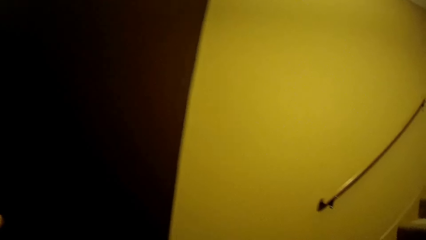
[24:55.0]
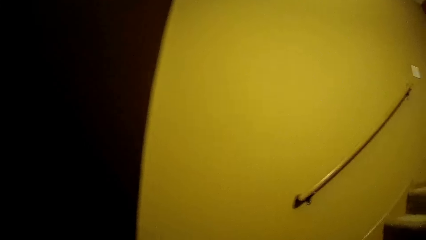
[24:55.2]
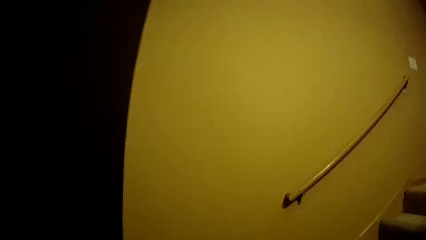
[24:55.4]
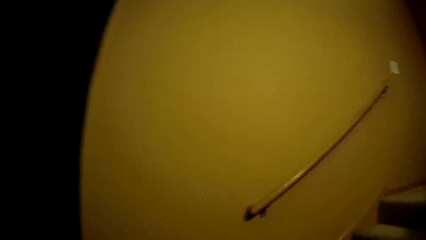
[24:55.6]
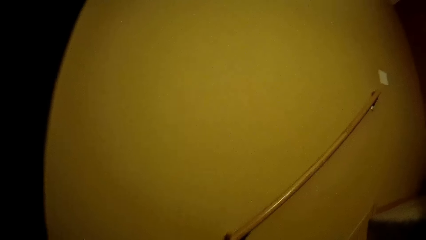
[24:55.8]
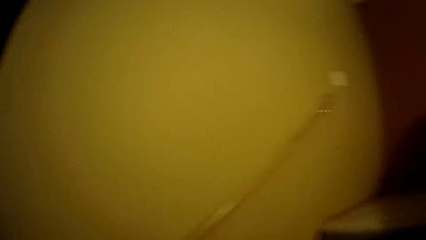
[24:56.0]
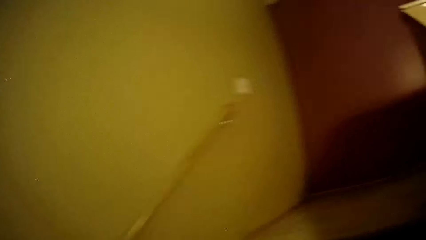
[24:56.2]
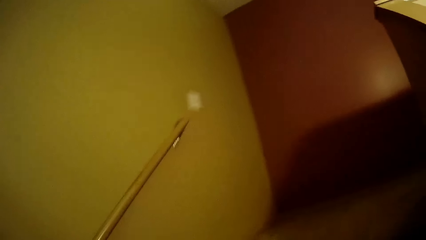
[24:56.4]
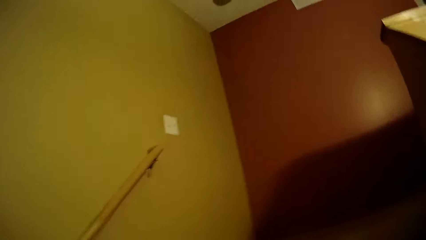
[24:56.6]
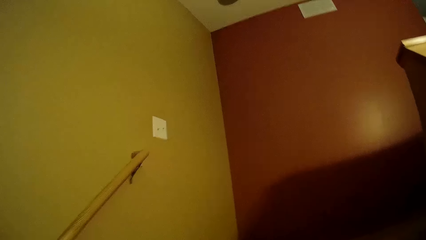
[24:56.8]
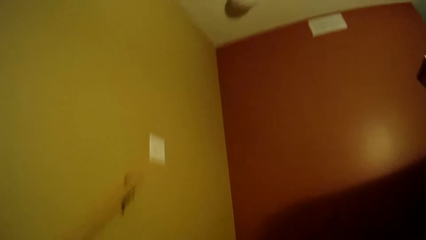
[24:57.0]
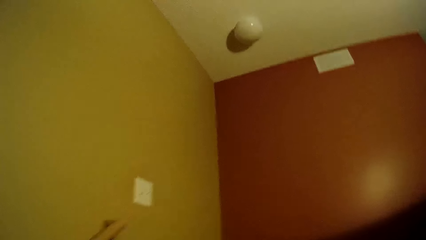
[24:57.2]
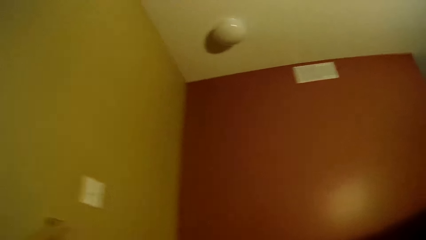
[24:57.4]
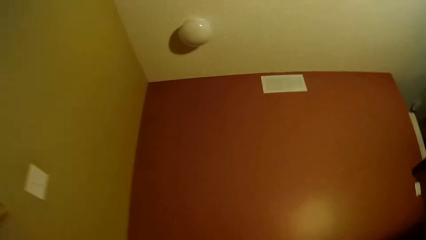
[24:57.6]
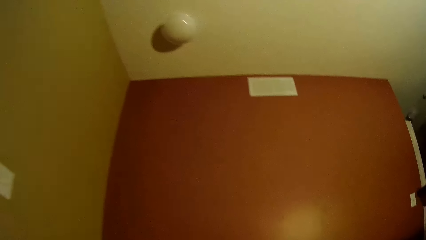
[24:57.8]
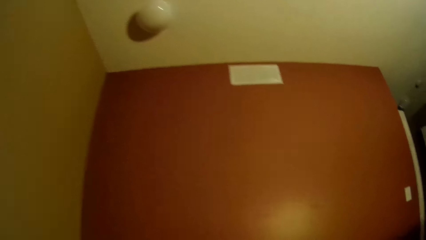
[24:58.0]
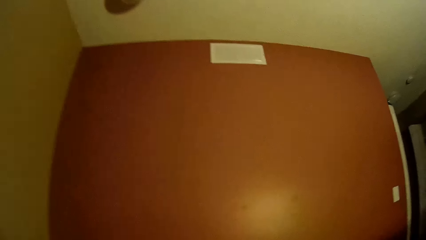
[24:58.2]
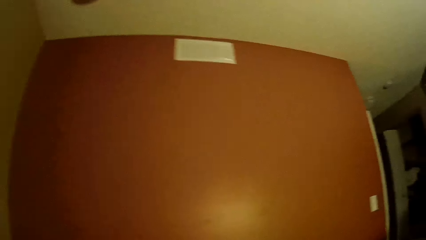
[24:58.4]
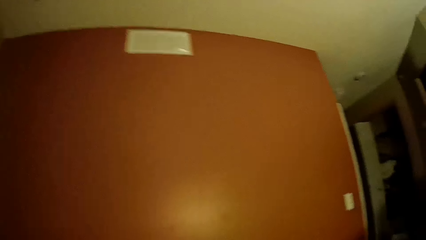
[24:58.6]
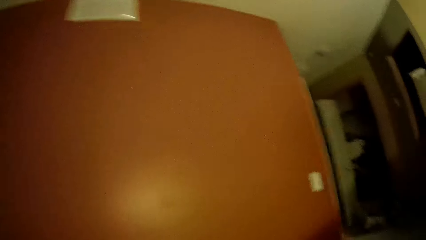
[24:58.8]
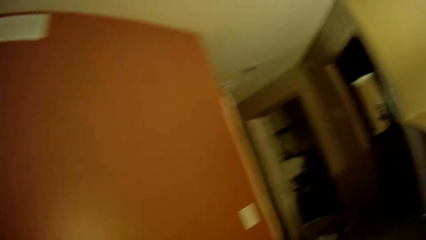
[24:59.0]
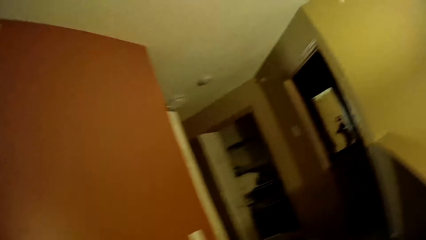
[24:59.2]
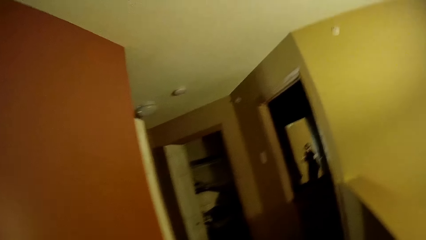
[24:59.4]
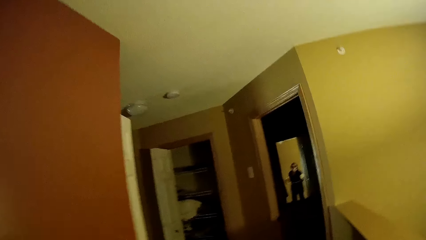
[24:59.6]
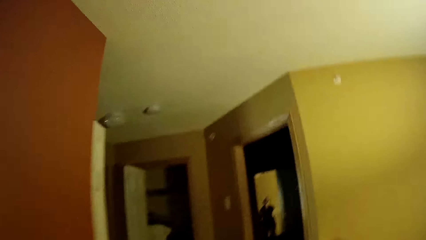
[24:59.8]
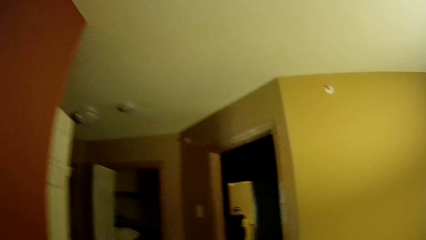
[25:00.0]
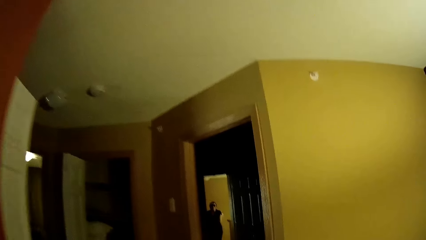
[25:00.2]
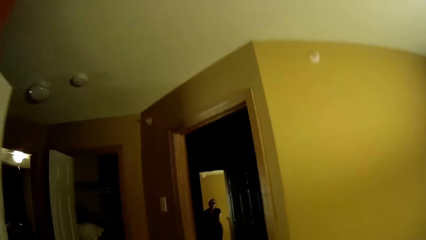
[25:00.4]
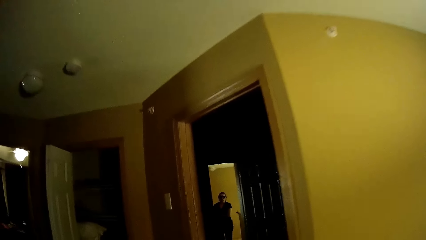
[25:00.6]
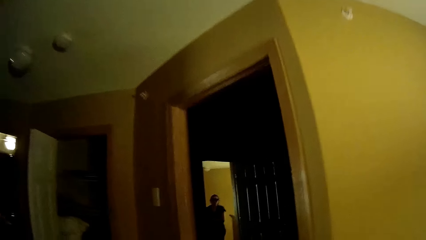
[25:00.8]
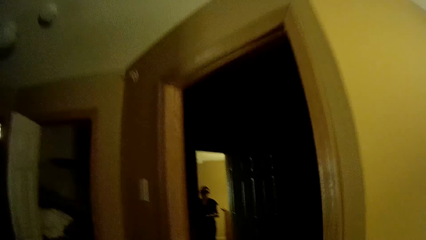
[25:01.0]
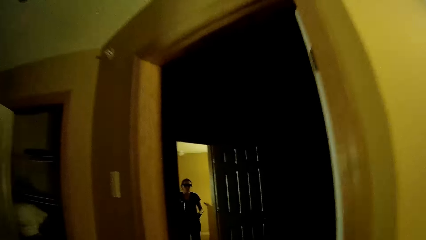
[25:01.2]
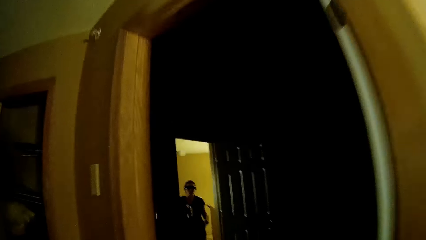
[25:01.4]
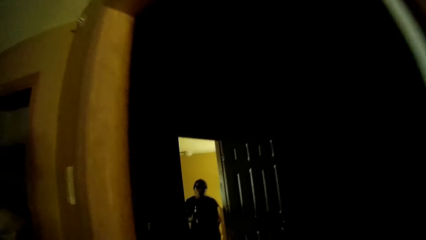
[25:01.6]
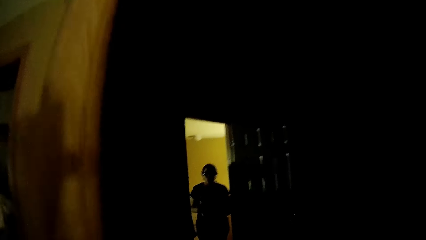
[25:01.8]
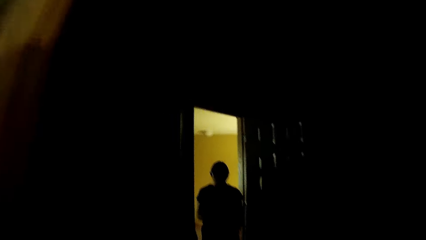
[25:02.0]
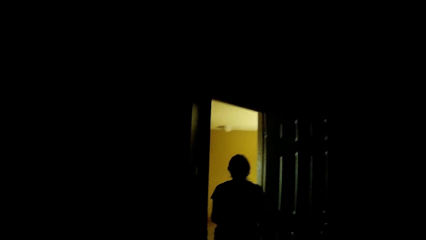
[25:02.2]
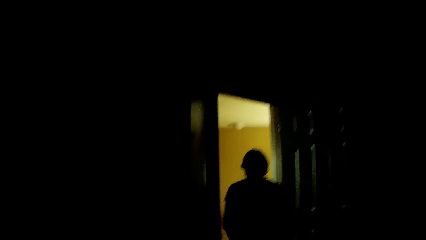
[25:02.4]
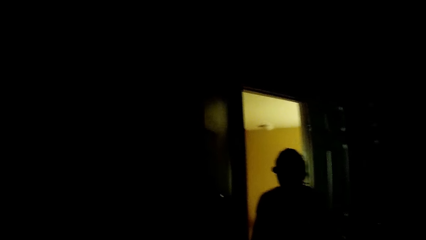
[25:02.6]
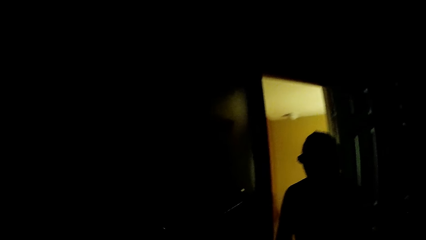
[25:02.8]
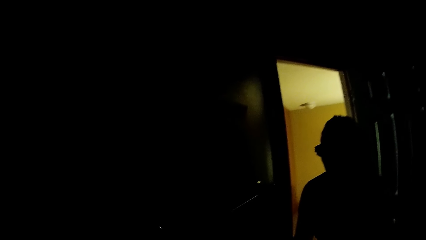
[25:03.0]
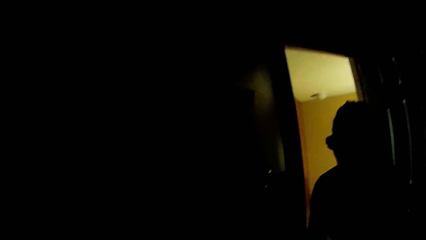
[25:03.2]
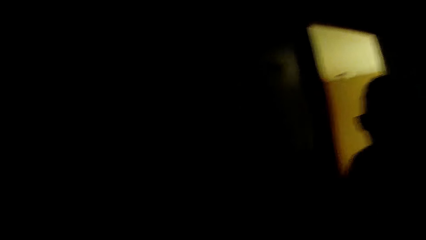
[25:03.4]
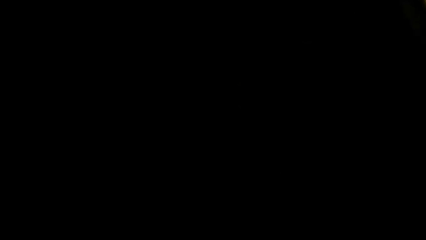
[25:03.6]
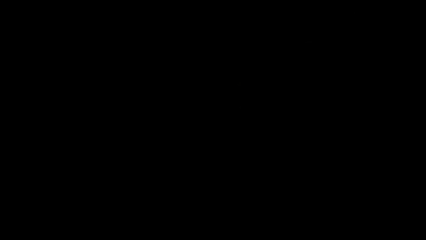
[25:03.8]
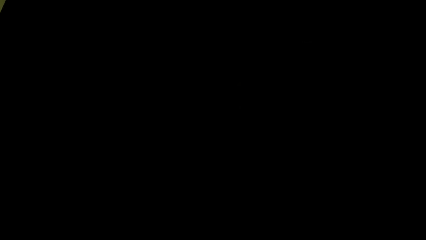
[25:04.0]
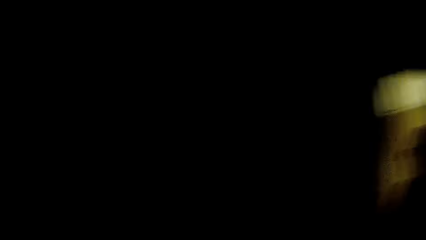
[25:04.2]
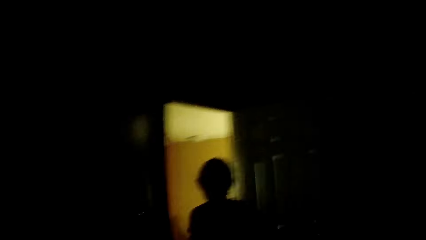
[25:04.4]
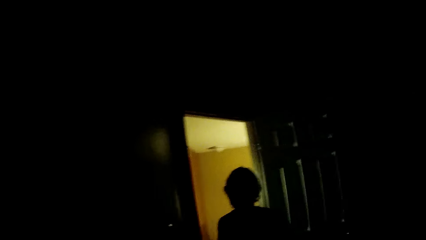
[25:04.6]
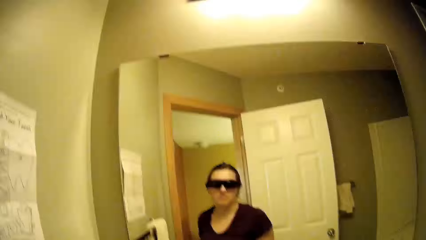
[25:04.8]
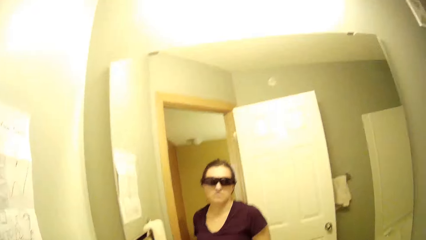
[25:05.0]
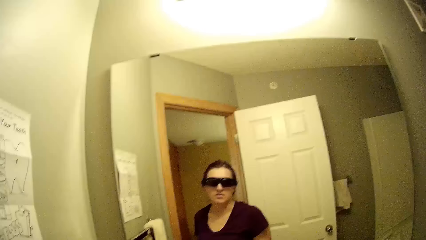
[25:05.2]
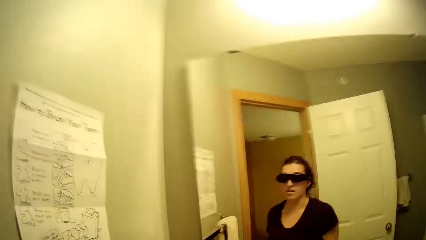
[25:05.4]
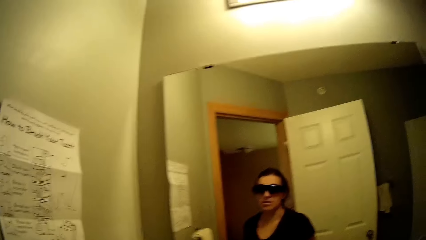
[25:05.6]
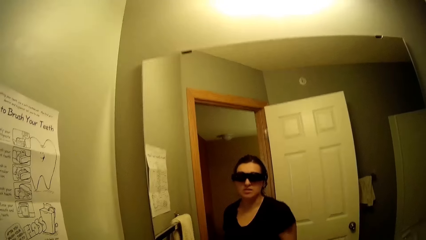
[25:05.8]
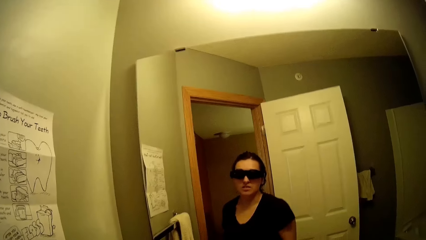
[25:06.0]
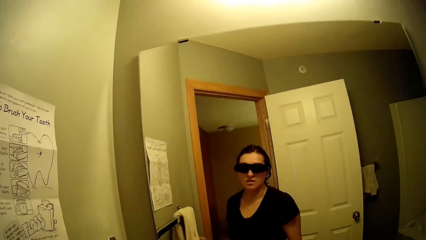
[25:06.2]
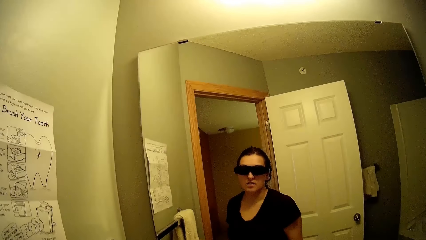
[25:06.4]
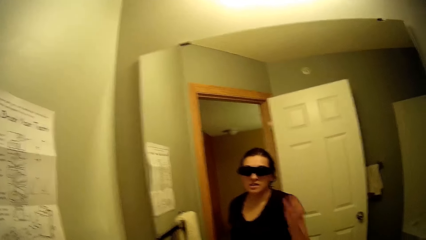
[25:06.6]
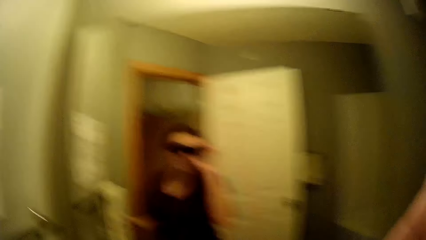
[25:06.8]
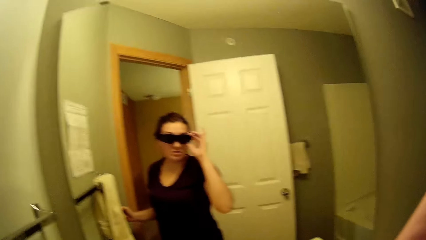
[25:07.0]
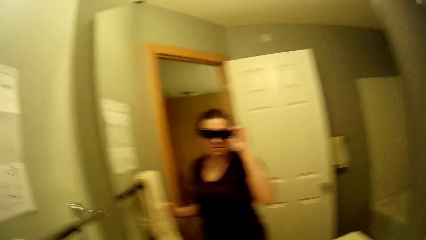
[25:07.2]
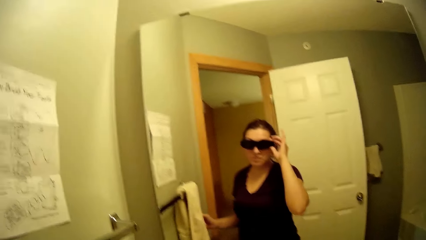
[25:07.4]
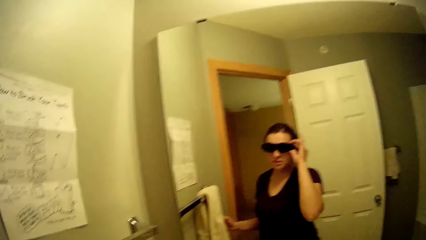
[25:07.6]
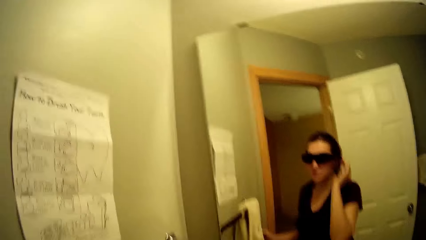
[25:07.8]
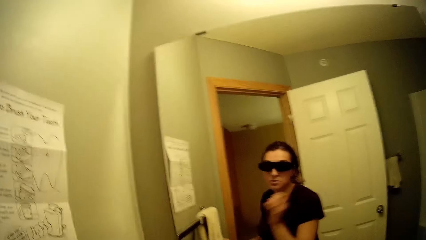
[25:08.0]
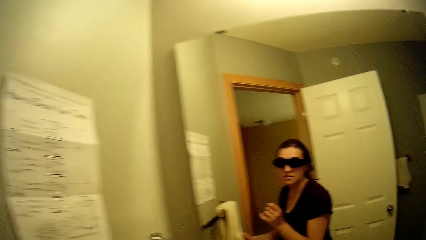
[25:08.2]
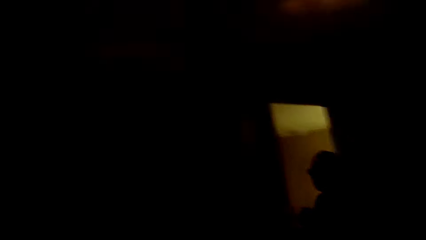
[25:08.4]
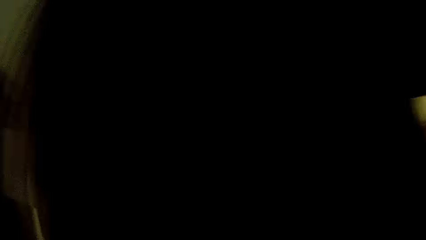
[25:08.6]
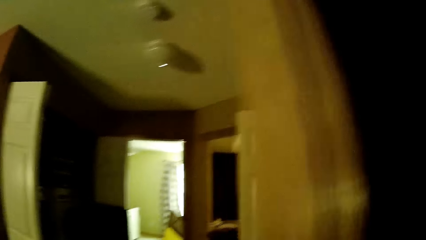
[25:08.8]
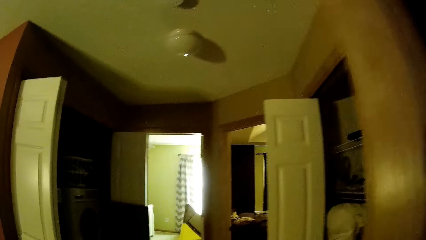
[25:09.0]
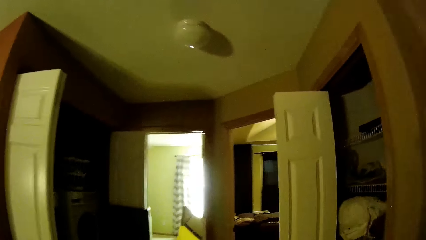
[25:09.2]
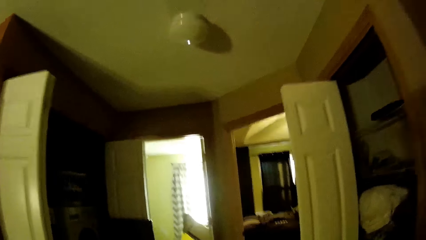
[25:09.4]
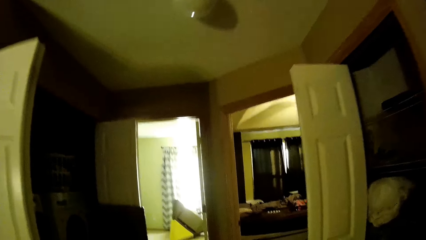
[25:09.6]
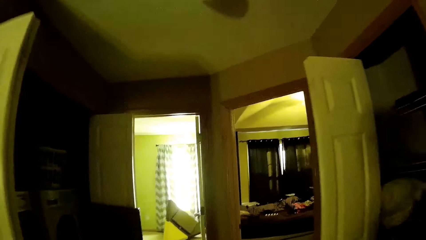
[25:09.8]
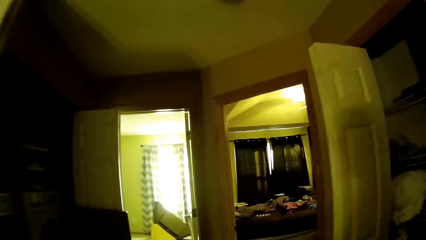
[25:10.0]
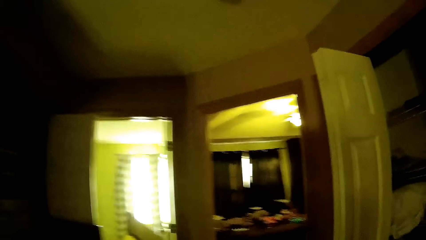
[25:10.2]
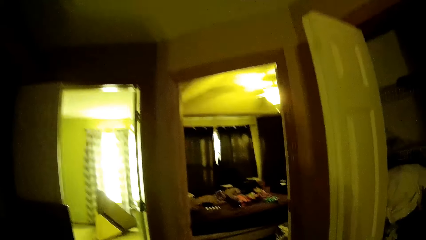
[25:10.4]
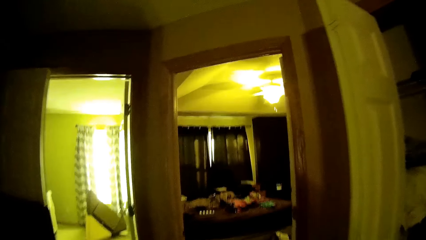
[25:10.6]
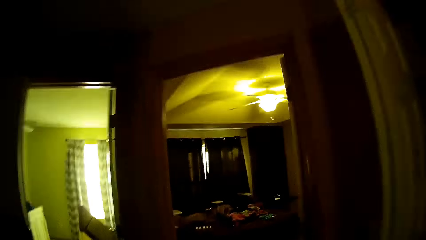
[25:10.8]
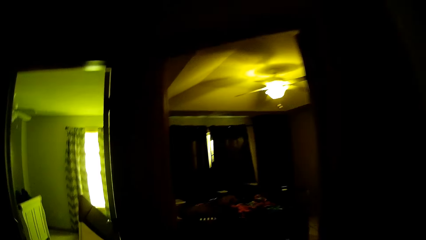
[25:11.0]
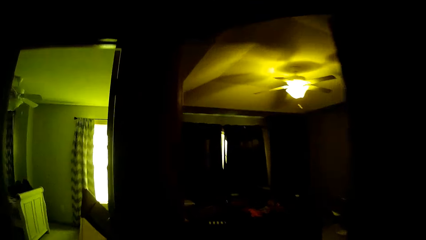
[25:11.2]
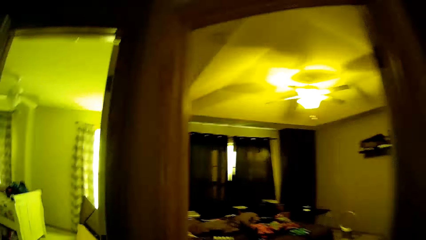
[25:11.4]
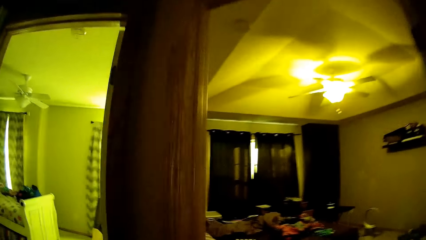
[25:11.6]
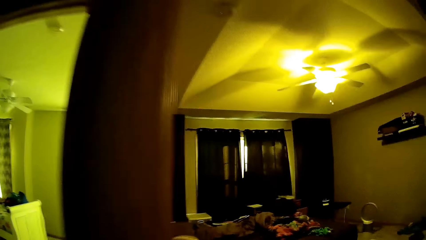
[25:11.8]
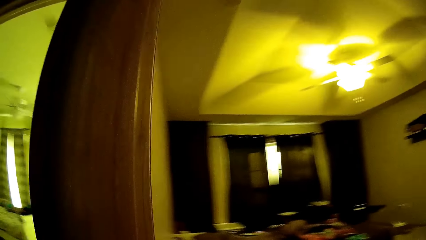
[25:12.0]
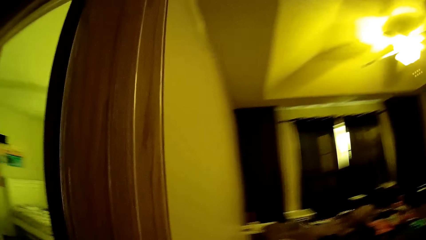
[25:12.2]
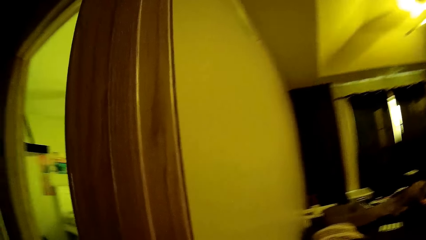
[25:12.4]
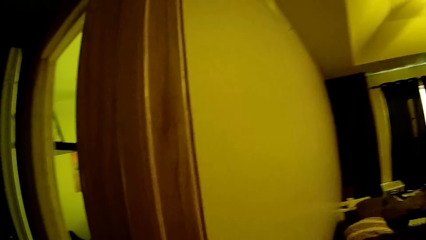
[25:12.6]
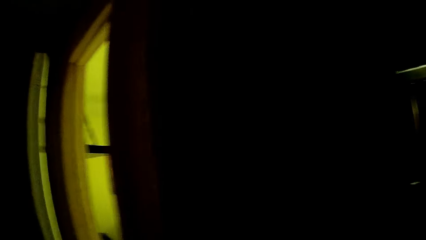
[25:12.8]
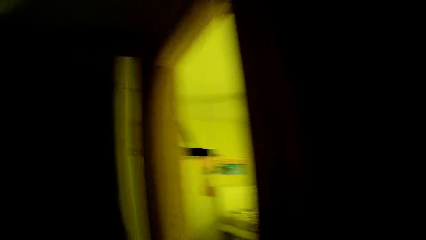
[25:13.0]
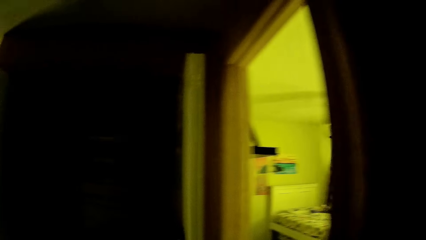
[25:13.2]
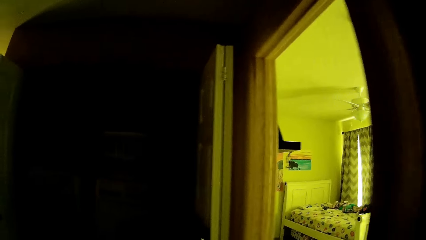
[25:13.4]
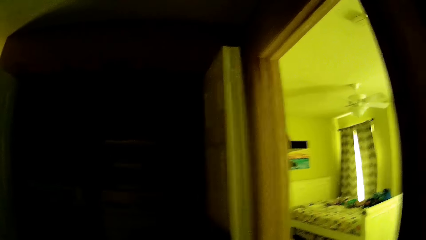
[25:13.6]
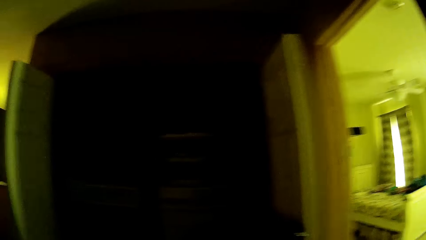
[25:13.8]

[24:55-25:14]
The camera wearer walks into a bathroom. She switches the light on. She holds her eye glasses with her left hand. She walks towards a room.
